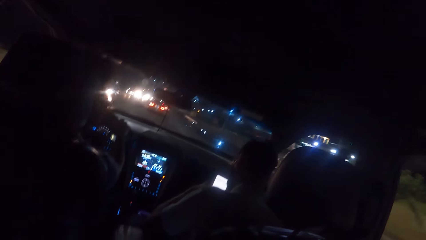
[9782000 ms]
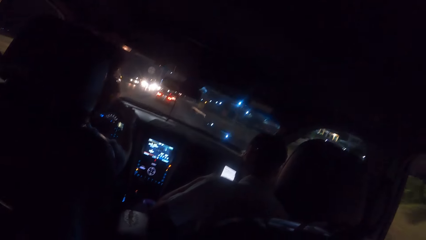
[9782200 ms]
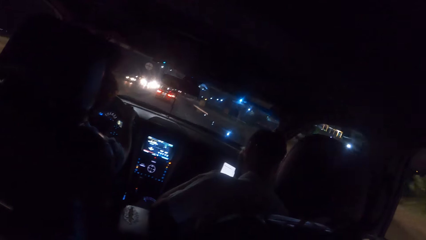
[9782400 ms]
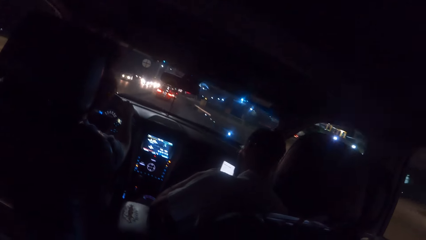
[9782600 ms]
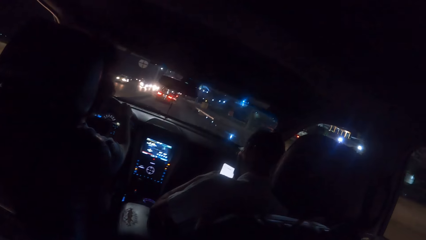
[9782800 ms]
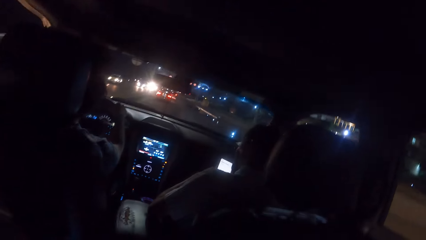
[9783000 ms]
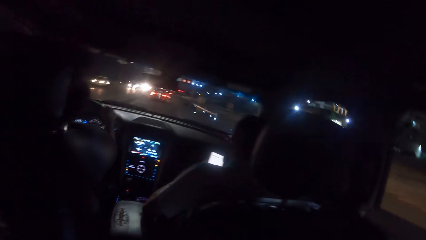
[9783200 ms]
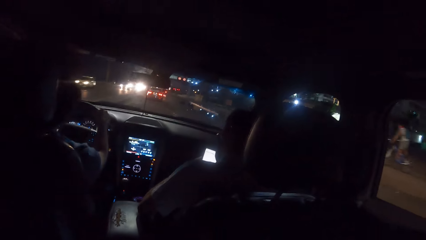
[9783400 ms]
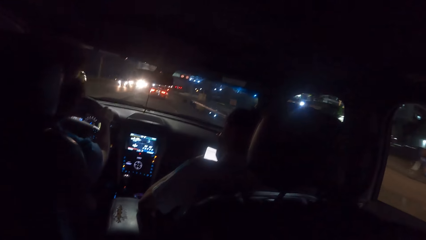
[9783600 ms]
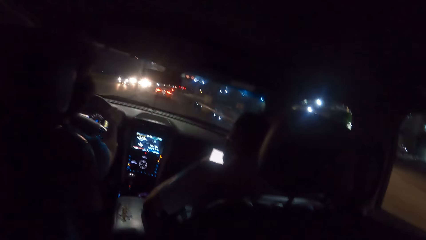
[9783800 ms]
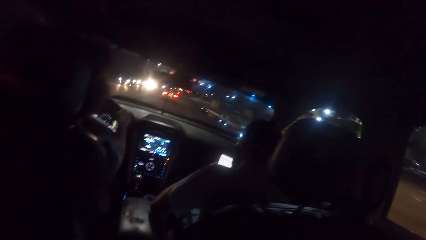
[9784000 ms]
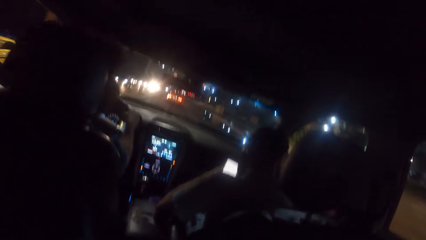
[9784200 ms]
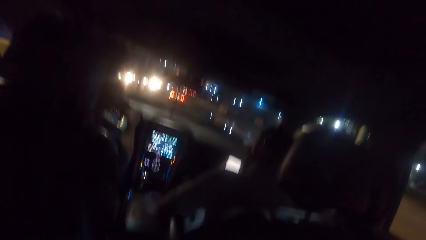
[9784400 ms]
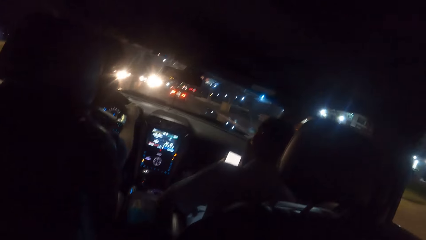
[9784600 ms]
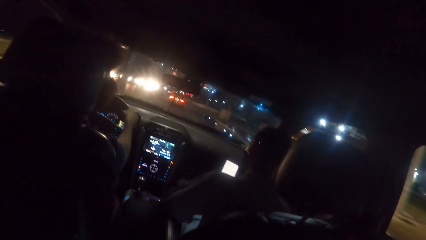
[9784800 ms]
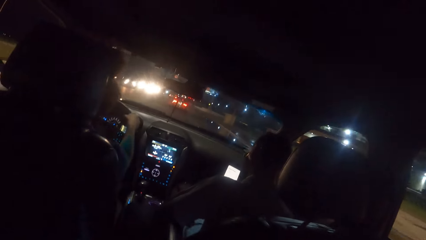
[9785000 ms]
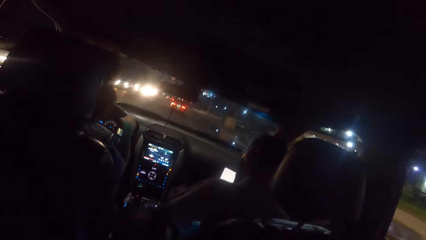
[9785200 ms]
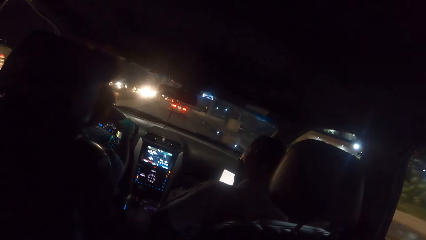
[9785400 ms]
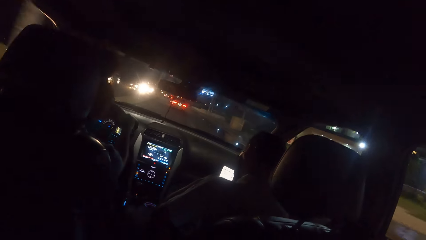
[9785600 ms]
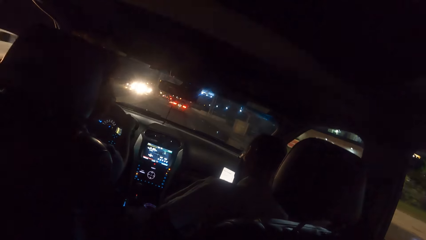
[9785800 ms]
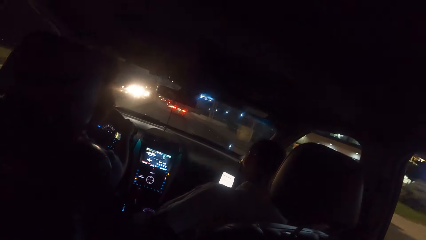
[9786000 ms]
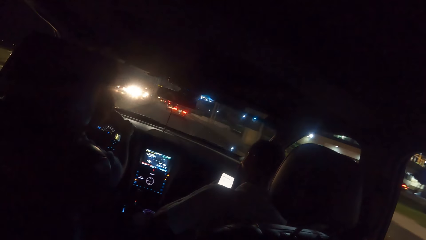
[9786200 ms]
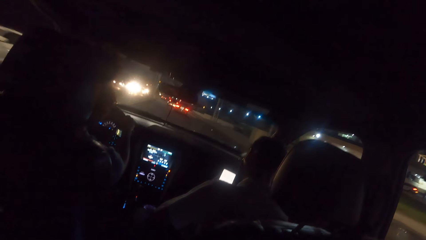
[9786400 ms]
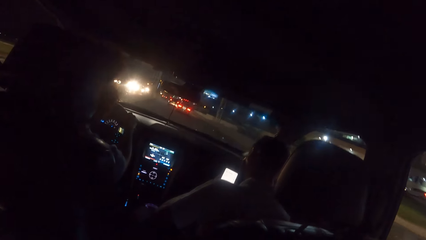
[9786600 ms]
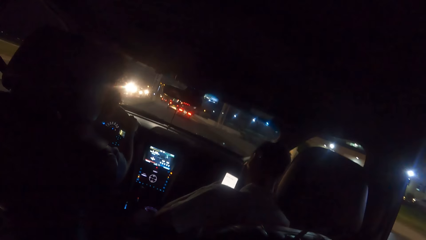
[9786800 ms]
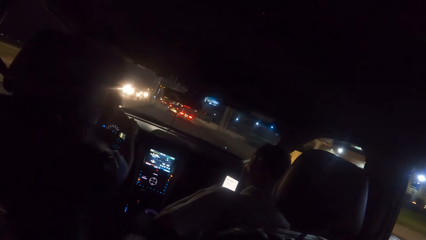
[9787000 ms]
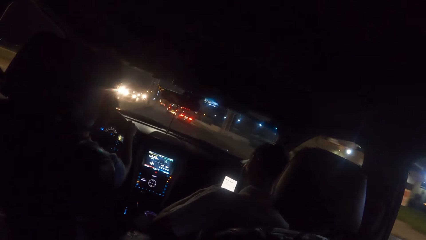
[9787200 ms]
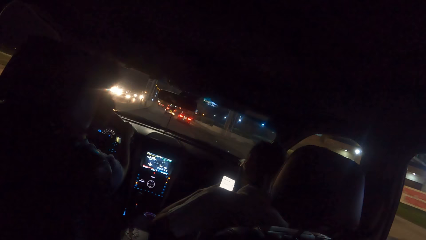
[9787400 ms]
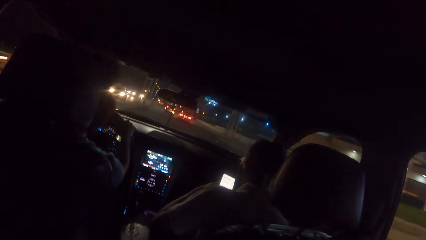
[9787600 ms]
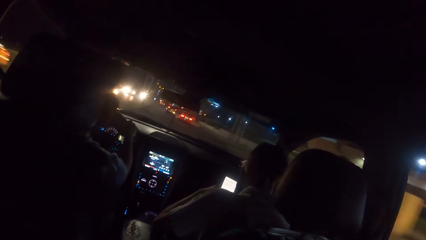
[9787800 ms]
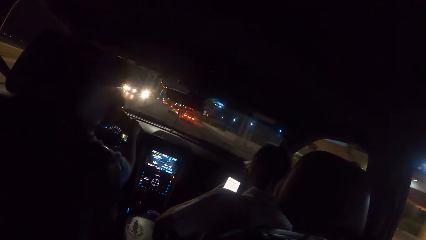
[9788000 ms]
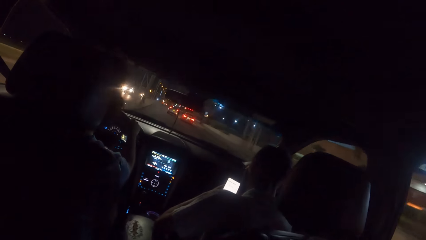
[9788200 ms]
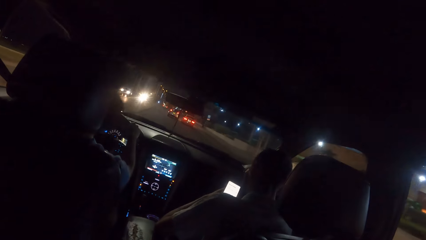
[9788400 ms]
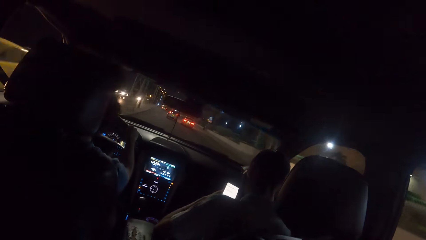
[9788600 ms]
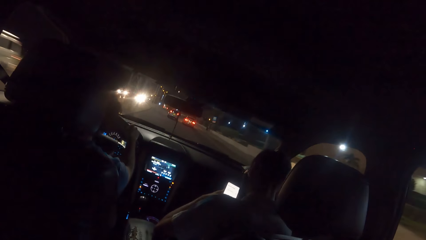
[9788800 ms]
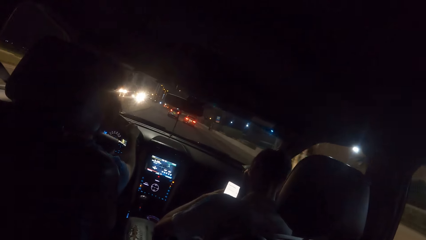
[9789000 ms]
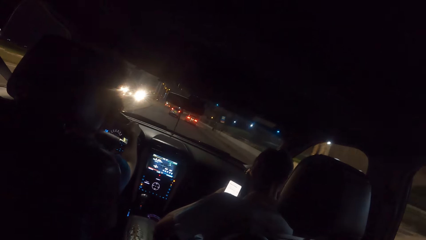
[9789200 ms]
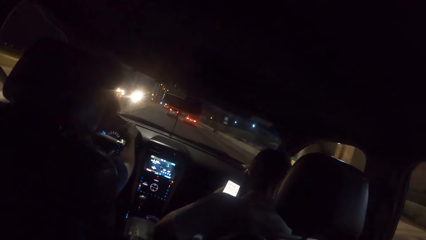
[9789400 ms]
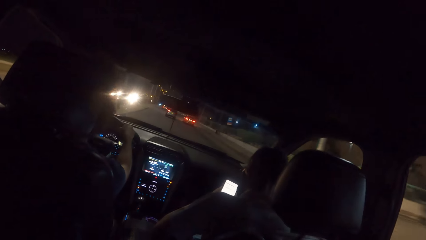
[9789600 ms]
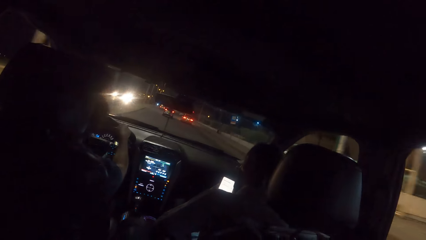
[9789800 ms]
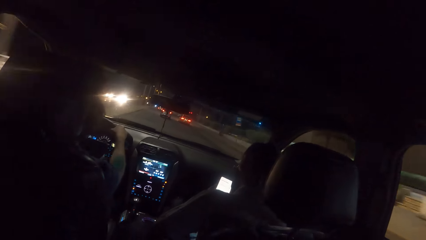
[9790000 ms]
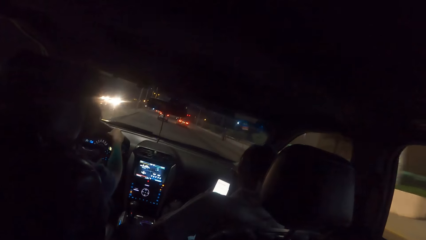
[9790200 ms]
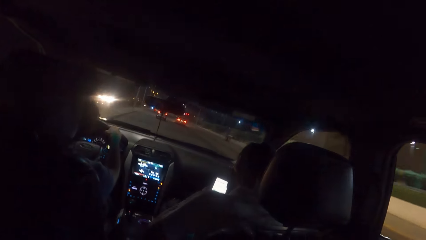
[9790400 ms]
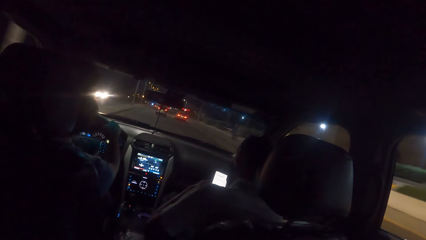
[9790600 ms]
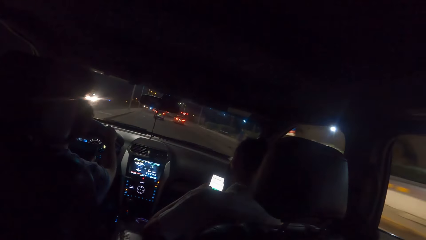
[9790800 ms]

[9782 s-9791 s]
A yellow car drives past the camera wearer. A white car drives past the camera wearer. A white truck drives past the camera wearer.

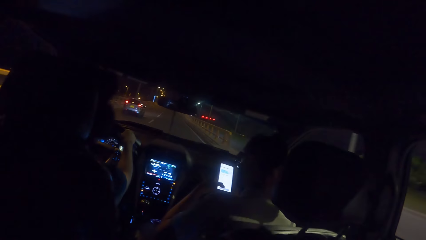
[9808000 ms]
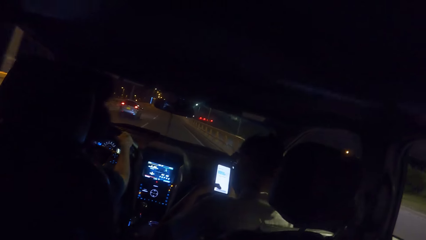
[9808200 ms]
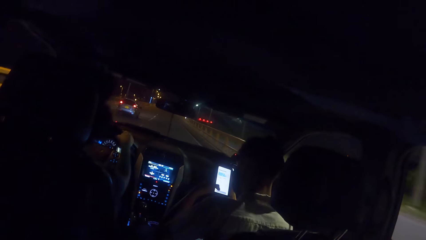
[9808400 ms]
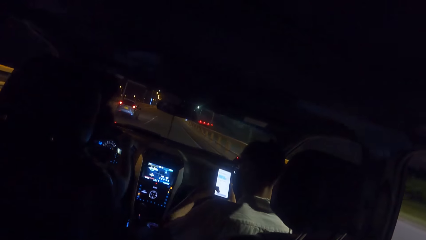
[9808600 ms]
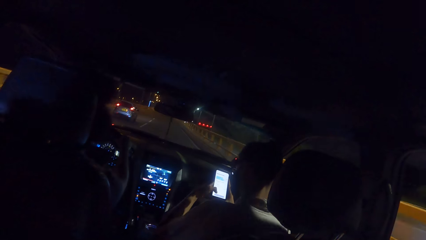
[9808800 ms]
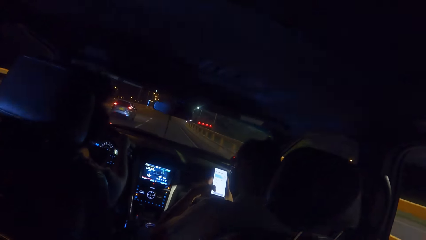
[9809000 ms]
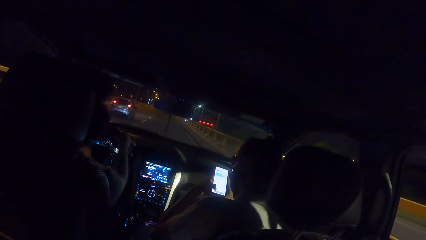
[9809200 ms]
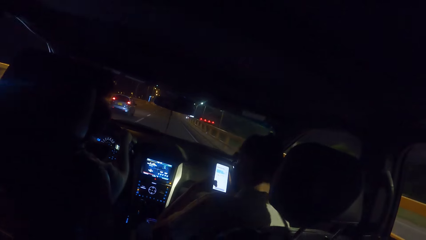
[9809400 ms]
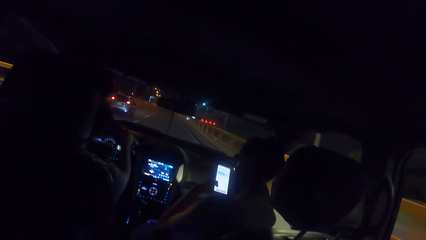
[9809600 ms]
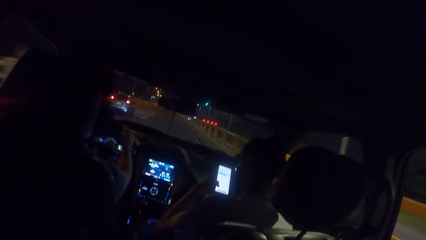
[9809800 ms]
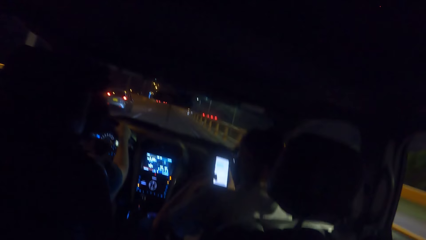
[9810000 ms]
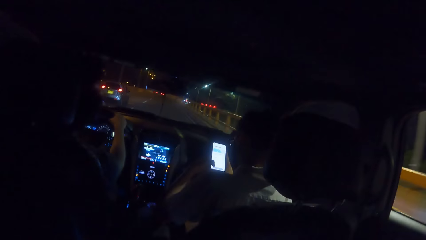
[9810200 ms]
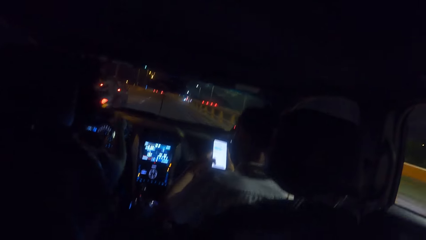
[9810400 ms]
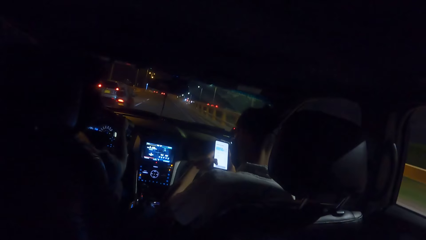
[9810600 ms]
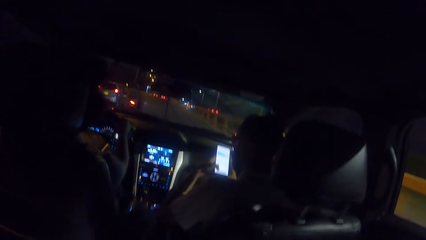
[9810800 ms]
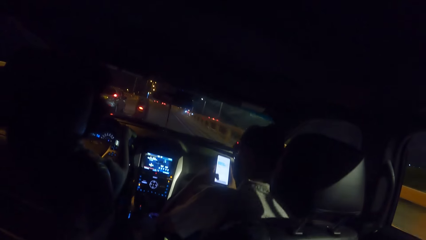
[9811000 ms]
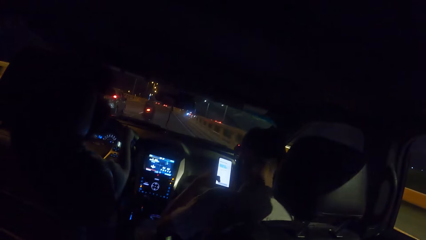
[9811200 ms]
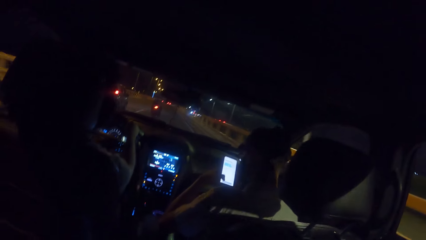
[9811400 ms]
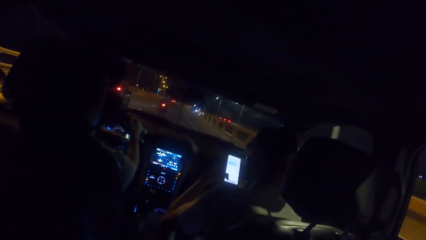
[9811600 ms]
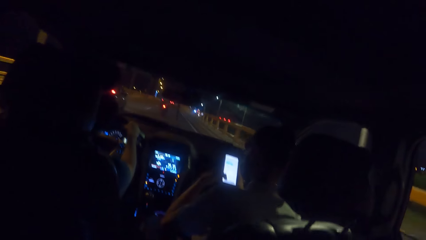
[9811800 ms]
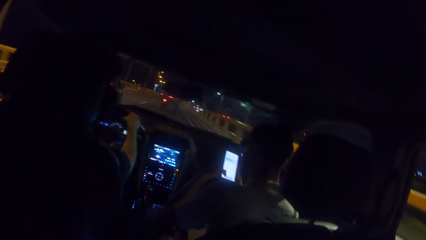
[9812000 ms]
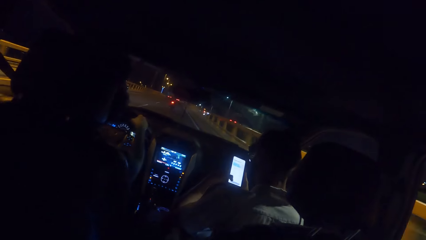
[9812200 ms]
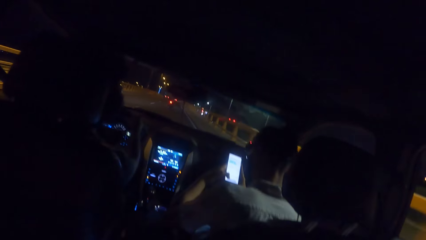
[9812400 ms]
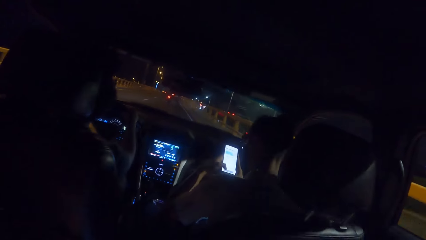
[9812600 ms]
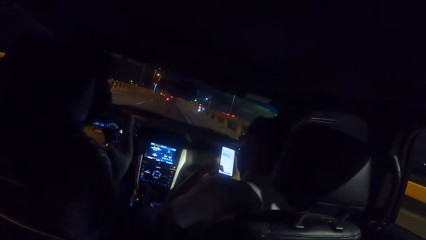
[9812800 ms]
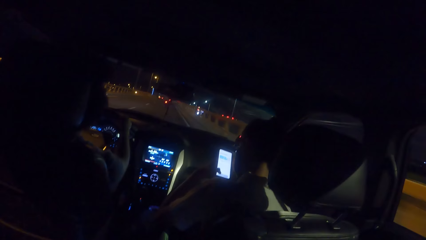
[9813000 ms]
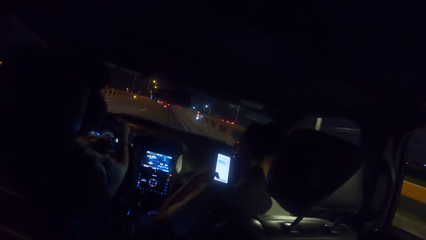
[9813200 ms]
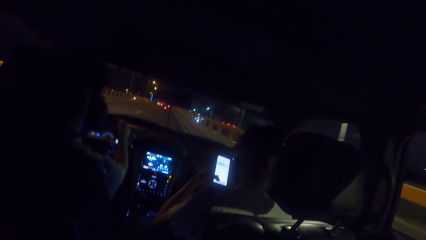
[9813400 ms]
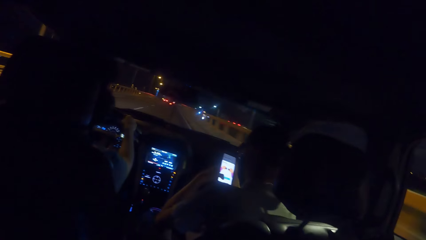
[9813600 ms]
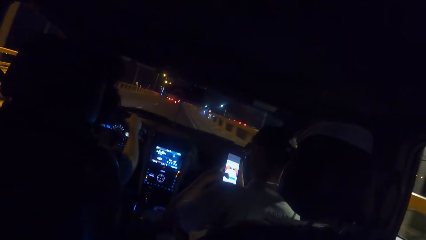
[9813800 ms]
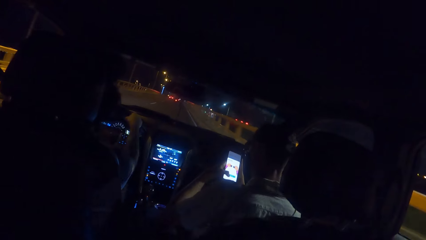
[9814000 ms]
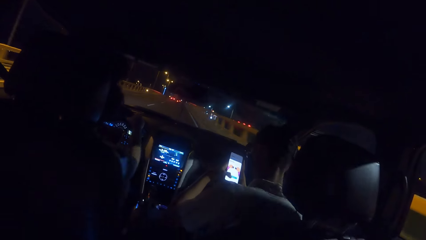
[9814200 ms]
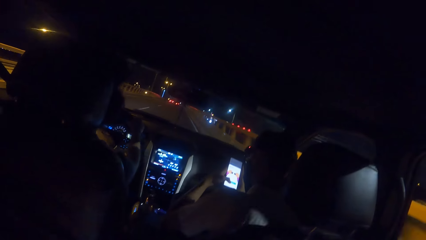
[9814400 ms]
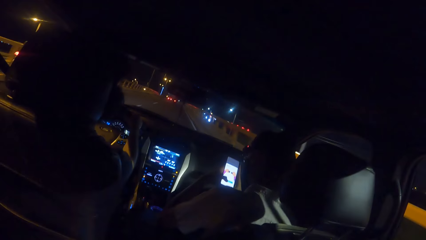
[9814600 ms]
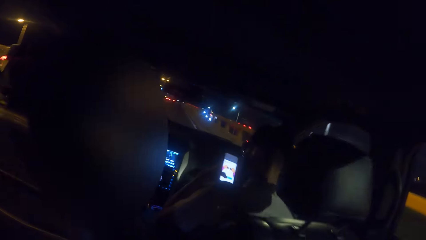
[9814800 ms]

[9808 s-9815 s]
A black motorcycle drives past the camera wearer.
